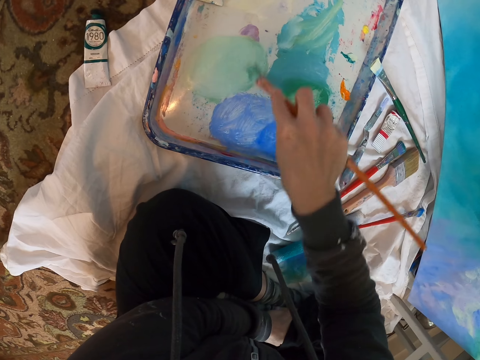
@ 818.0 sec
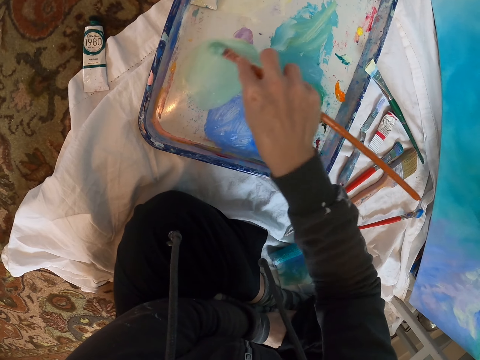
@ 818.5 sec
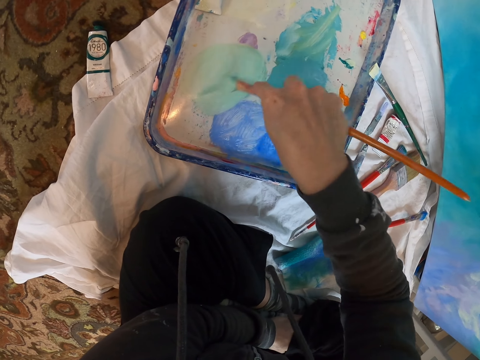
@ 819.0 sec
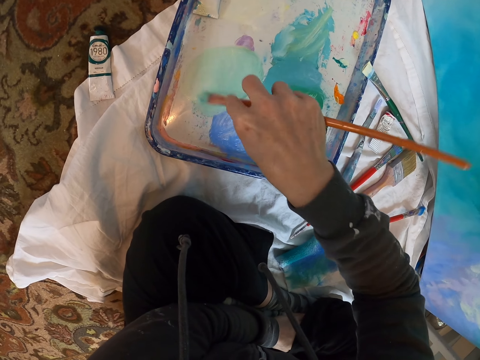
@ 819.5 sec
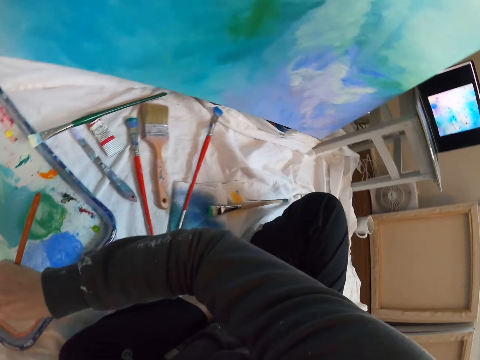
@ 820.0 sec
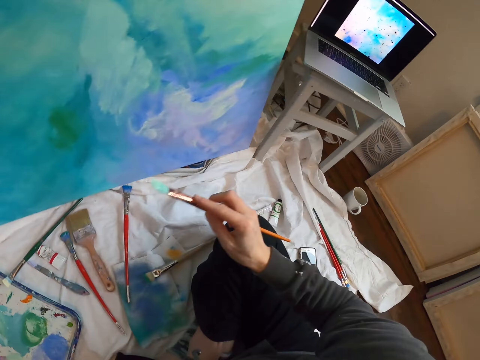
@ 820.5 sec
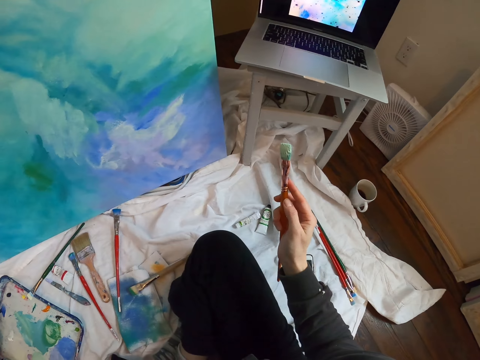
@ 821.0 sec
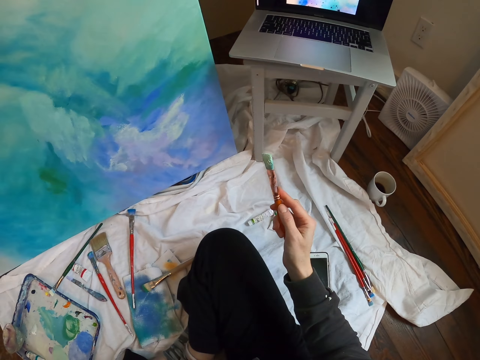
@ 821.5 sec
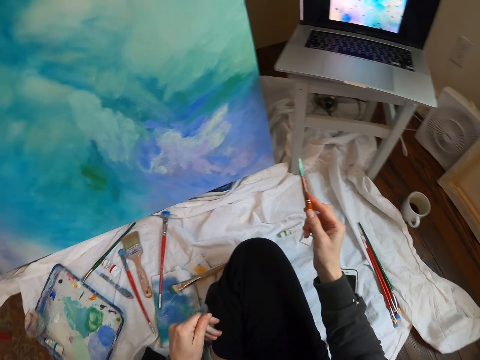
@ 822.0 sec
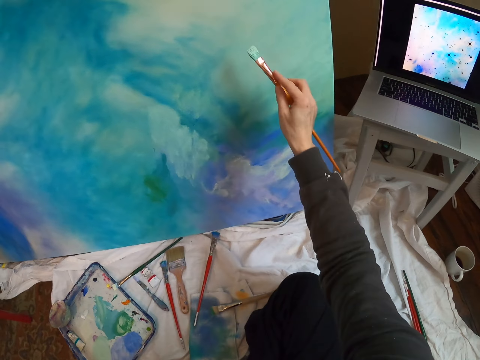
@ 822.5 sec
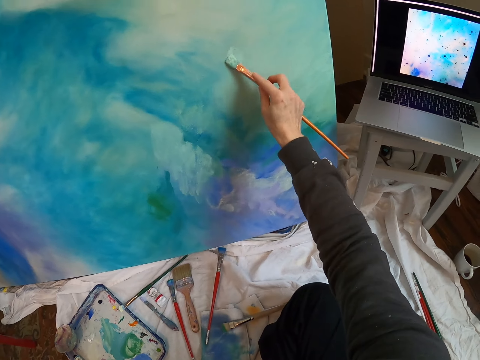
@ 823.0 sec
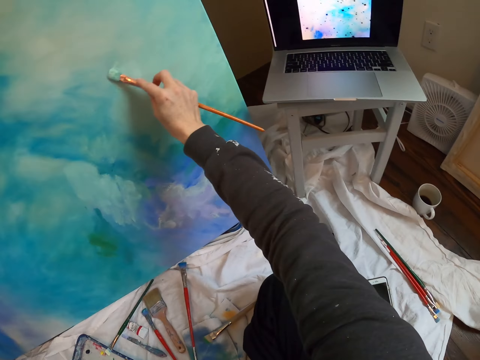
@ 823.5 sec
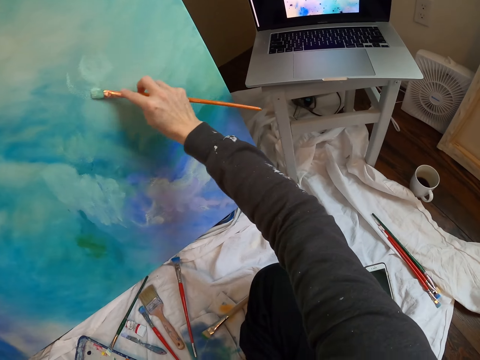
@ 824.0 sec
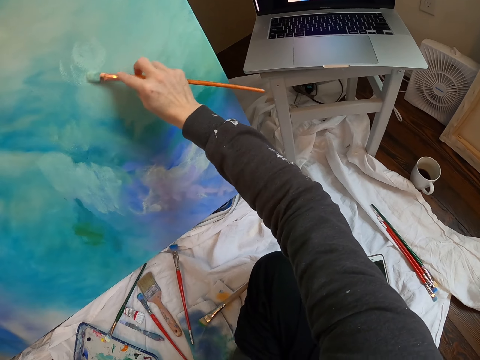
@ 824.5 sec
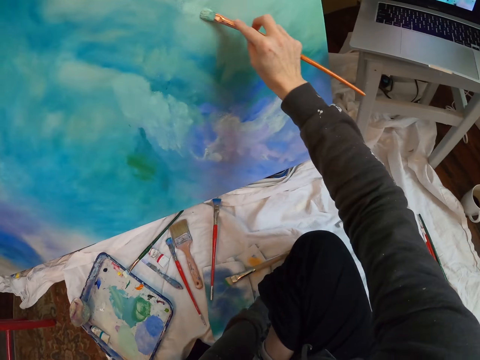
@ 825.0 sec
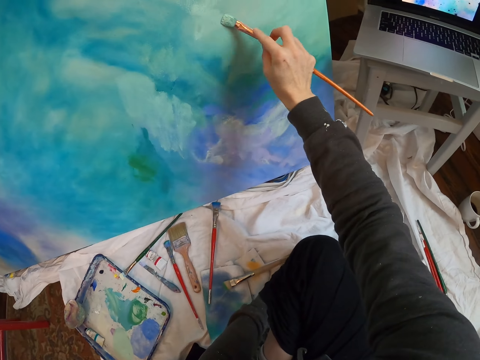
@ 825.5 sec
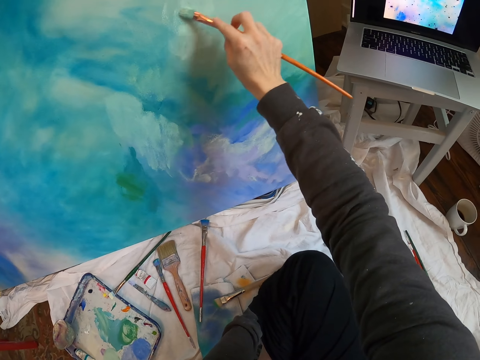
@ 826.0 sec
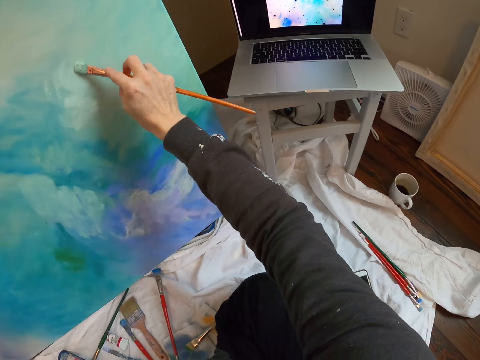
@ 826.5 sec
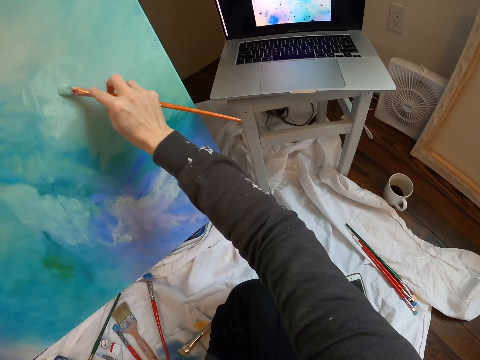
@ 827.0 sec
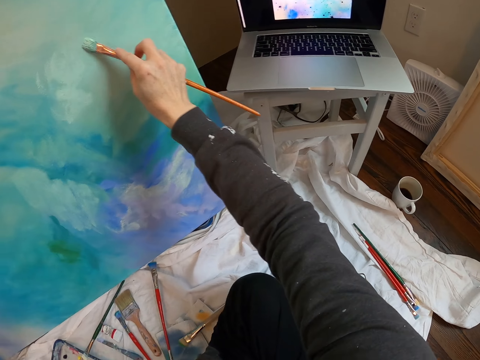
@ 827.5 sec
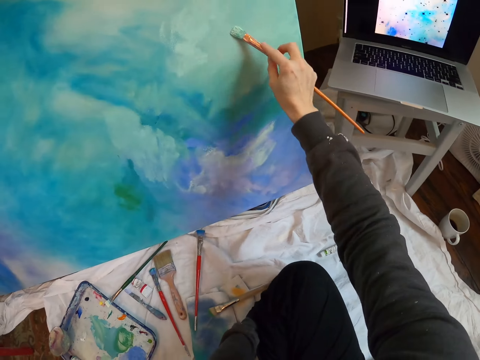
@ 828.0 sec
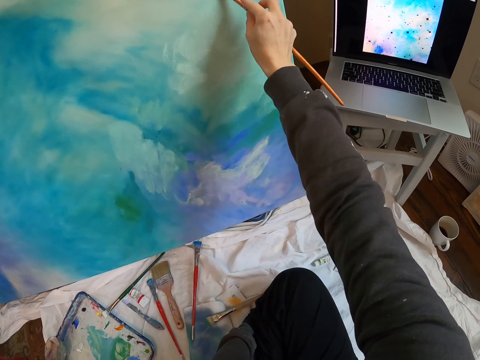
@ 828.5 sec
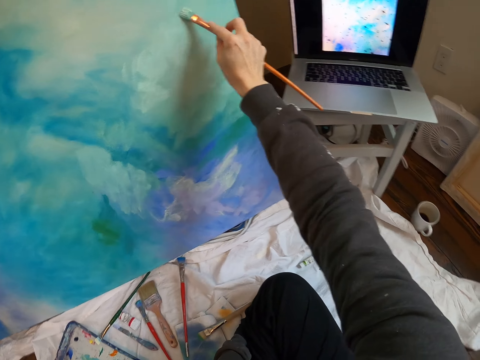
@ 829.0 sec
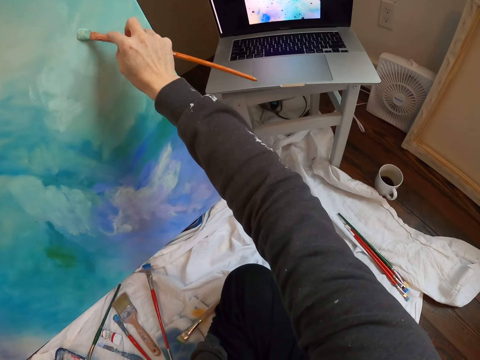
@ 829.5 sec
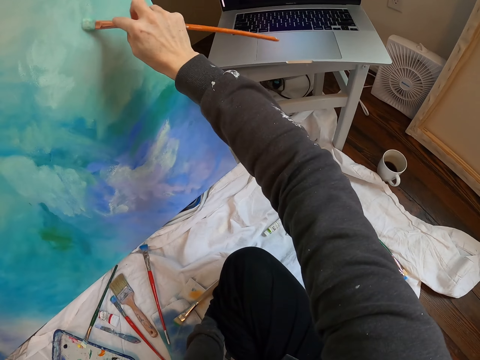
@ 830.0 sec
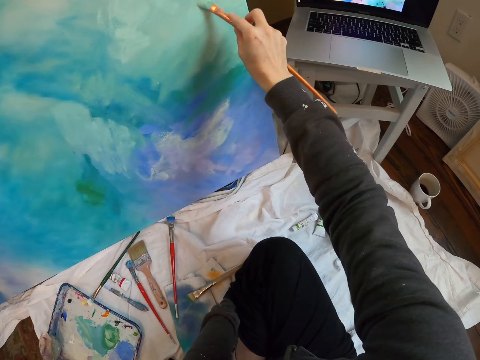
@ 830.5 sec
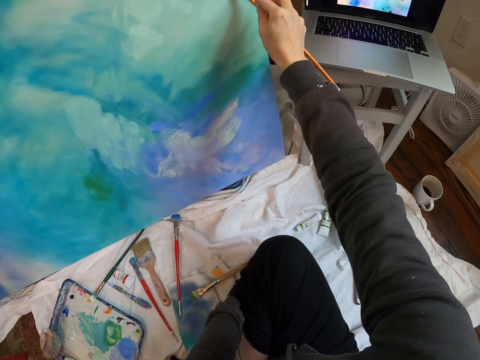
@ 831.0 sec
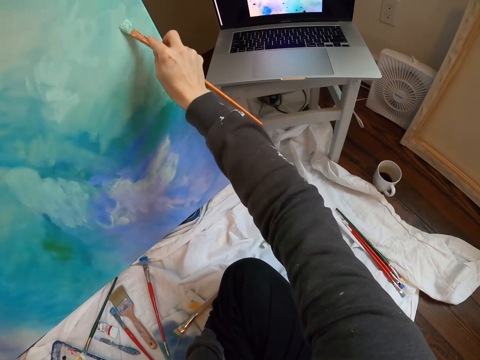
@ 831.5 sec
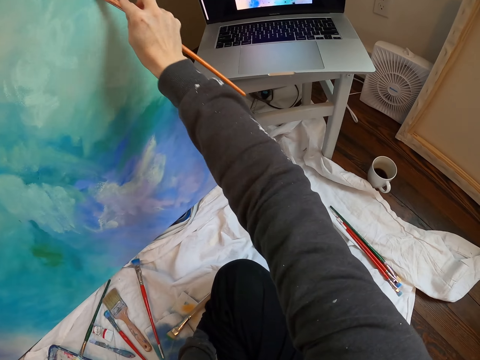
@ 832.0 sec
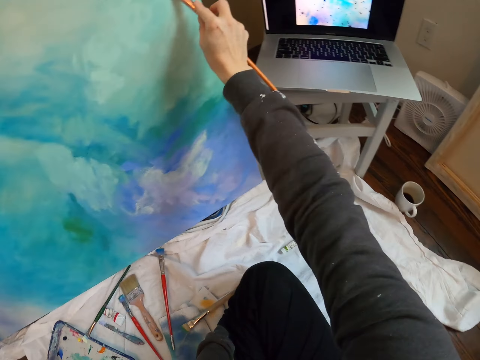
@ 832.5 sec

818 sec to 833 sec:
The camera wearer looks at the laptop. They paint wall art with a paint brush on a paint board.

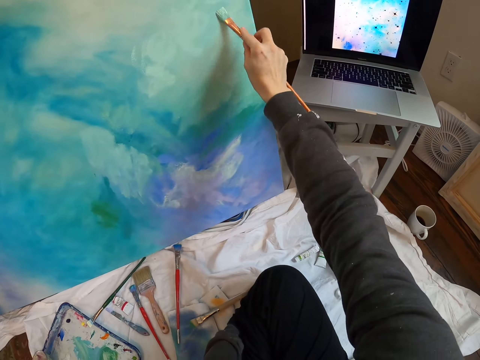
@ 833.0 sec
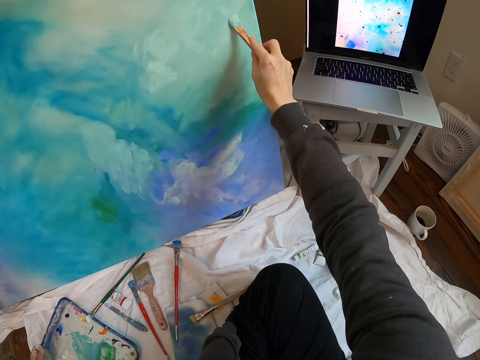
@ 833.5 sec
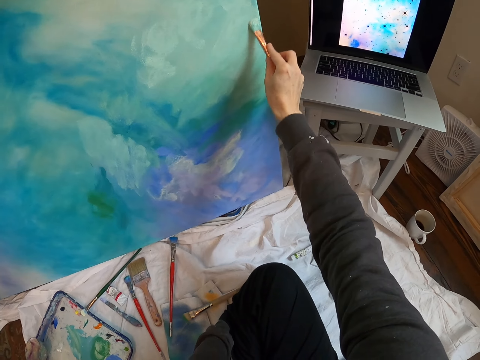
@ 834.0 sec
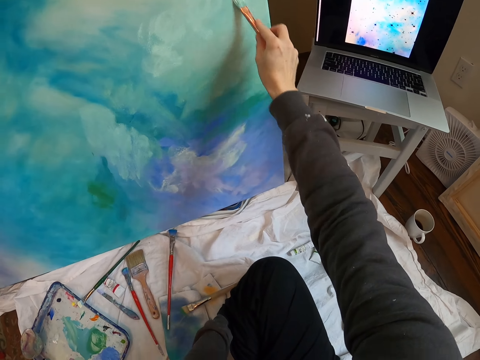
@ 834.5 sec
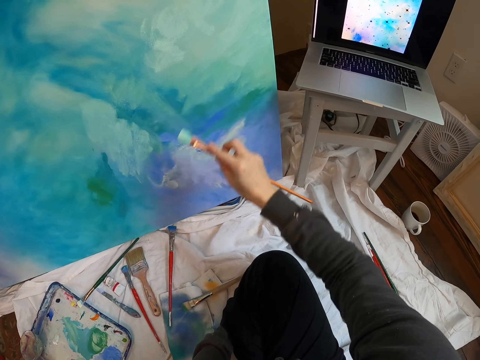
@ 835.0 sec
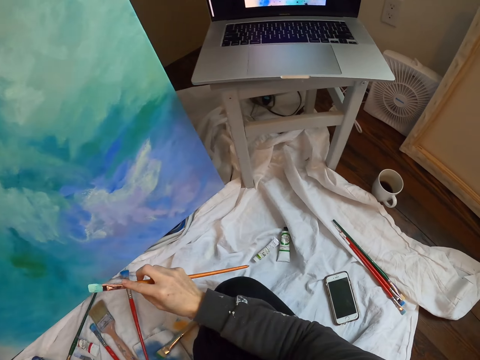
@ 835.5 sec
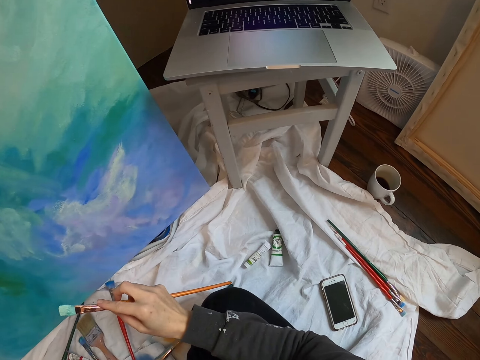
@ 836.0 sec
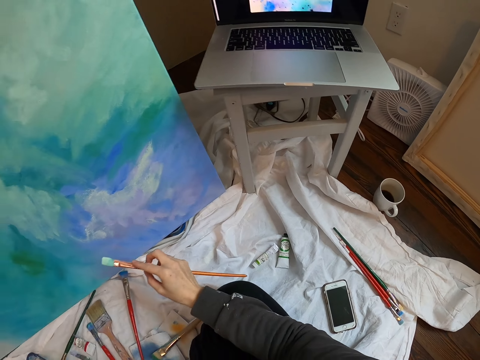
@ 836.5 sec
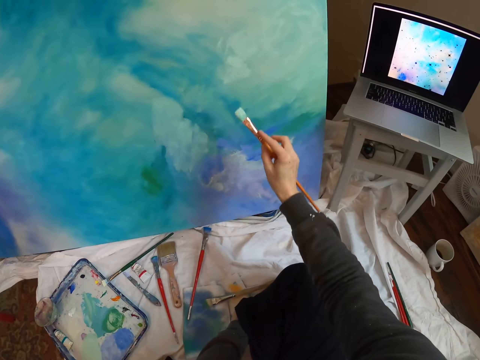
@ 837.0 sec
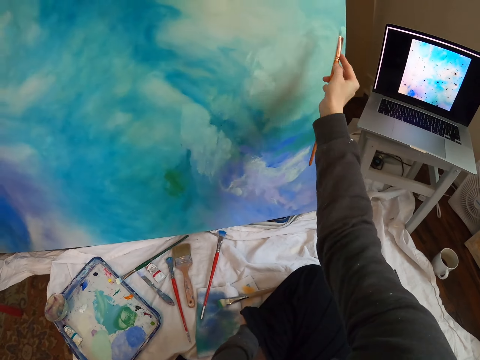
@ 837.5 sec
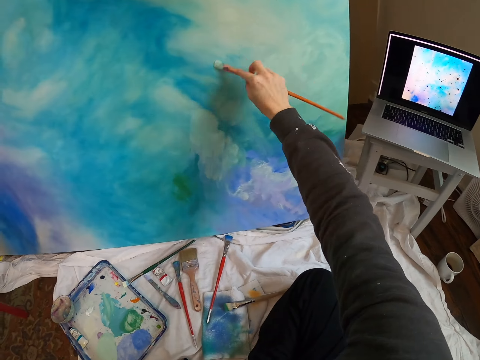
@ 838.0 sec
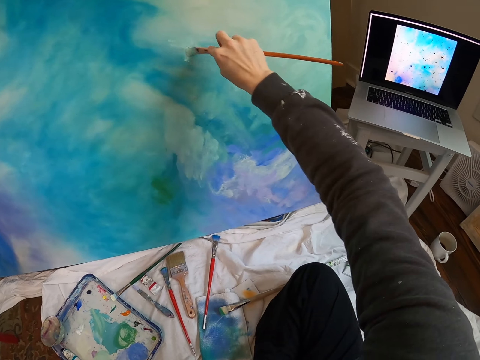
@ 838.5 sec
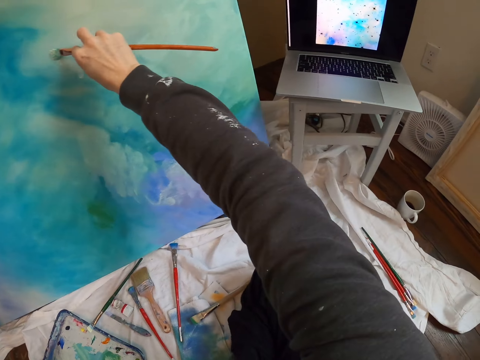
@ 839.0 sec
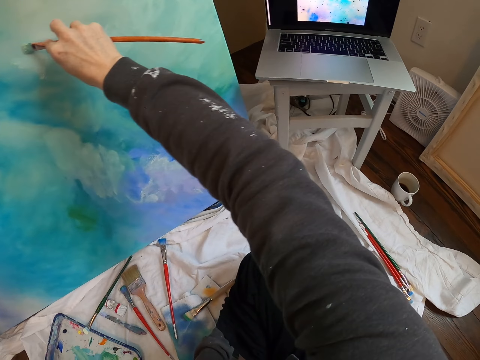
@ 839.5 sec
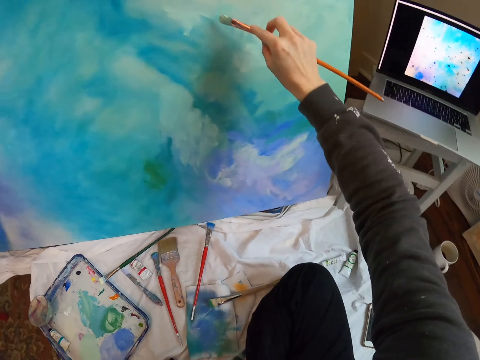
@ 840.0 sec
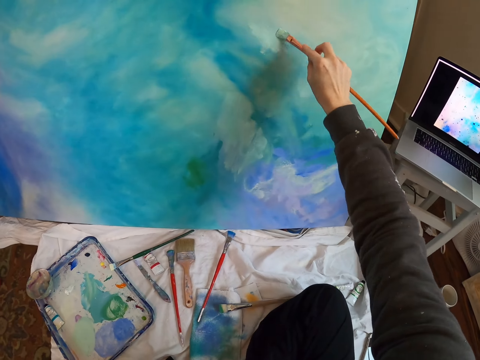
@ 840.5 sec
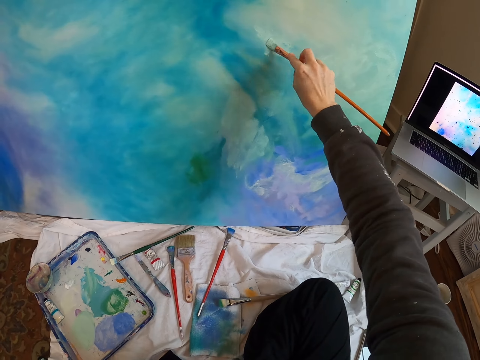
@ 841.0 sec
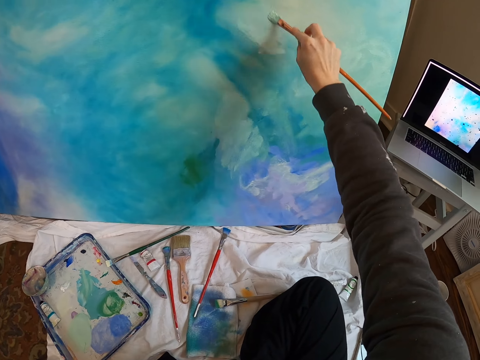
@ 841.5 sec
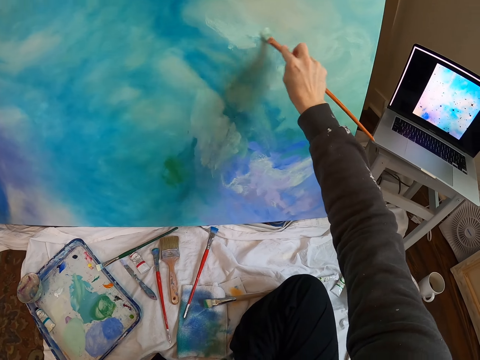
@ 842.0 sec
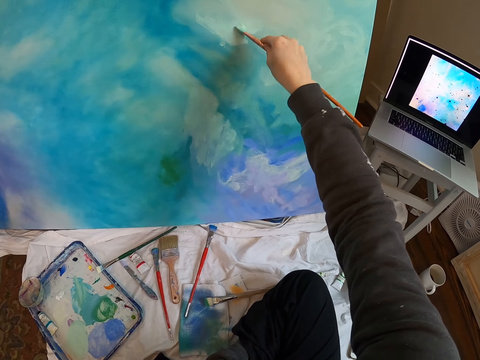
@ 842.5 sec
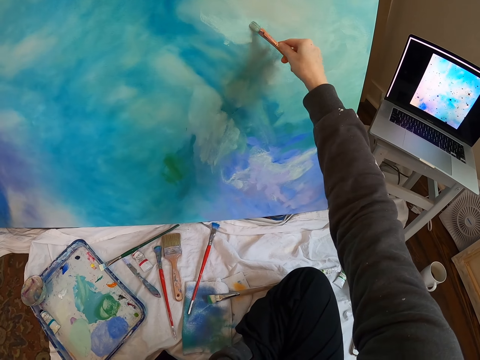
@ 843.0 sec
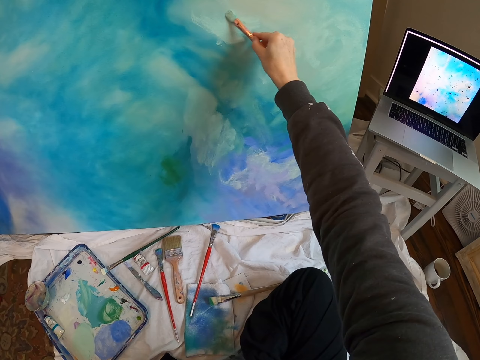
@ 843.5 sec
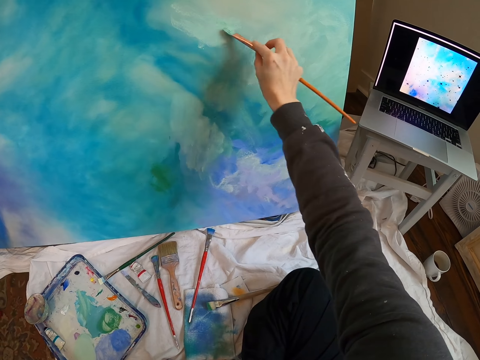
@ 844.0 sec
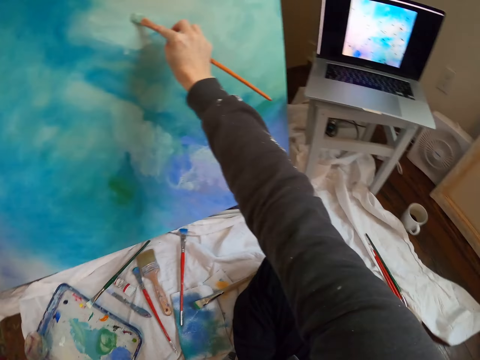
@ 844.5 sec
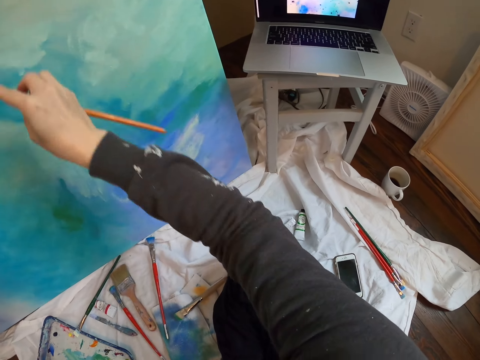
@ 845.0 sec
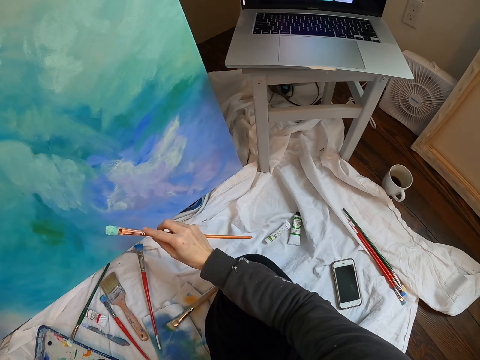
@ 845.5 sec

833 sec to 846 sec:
The camera wearer looks at the laptop. They paint wall art with a paint brush on the paint board.
